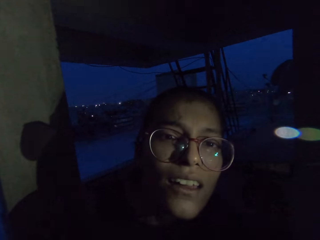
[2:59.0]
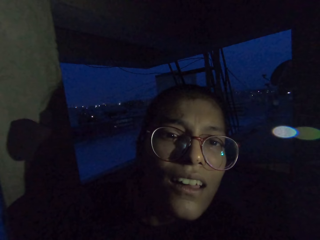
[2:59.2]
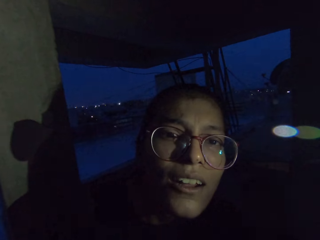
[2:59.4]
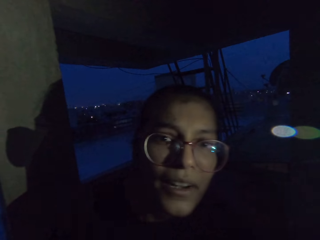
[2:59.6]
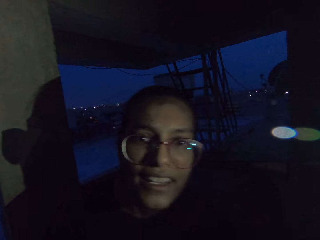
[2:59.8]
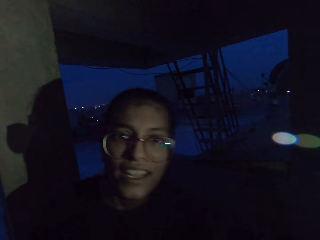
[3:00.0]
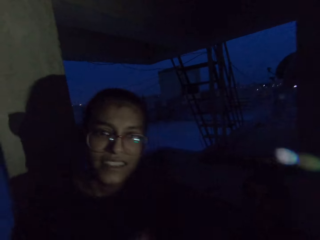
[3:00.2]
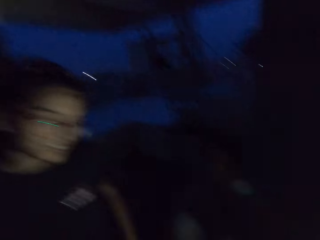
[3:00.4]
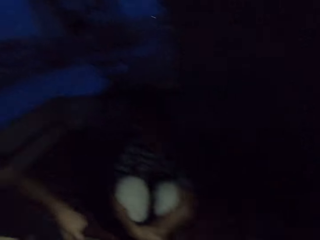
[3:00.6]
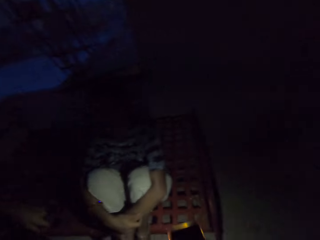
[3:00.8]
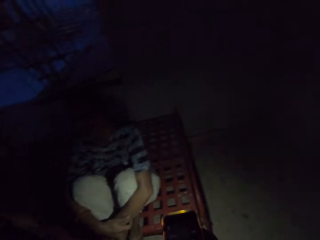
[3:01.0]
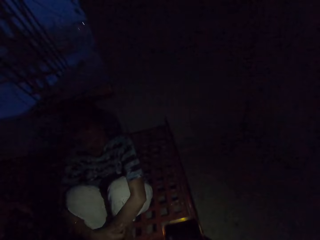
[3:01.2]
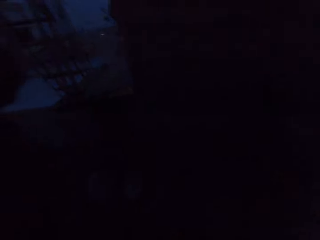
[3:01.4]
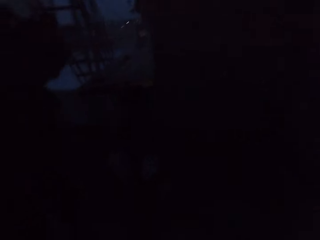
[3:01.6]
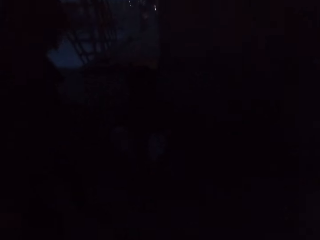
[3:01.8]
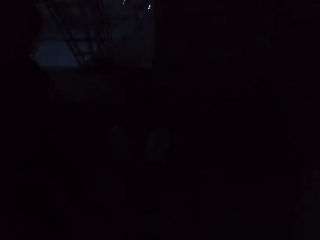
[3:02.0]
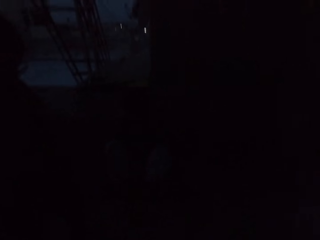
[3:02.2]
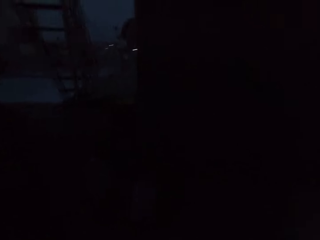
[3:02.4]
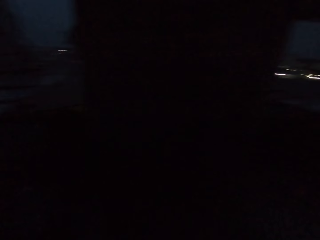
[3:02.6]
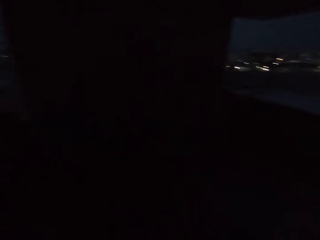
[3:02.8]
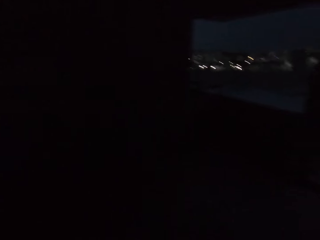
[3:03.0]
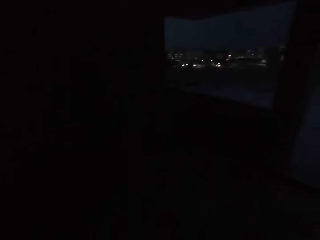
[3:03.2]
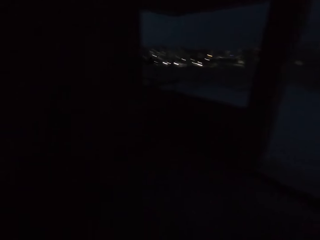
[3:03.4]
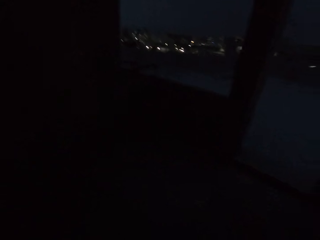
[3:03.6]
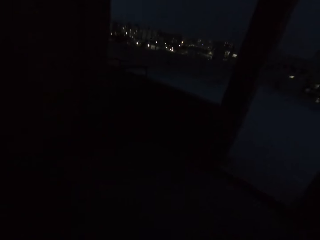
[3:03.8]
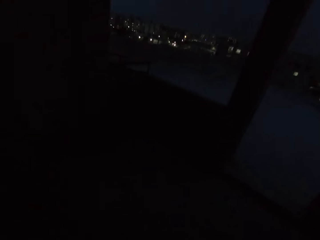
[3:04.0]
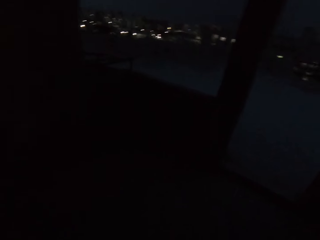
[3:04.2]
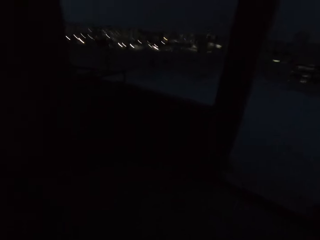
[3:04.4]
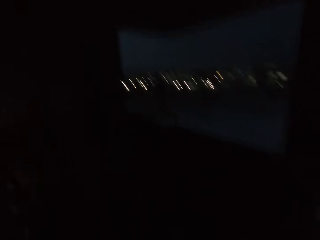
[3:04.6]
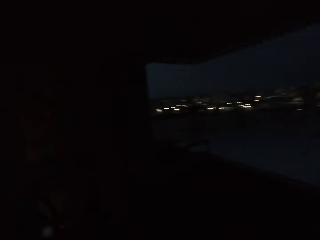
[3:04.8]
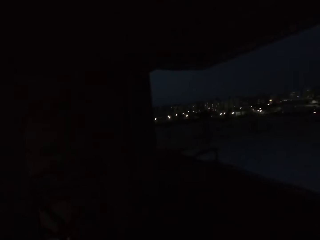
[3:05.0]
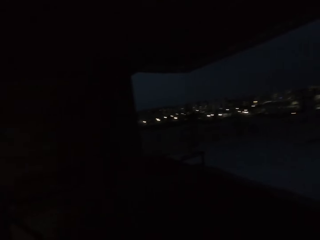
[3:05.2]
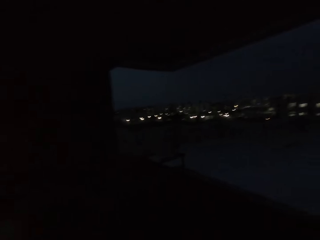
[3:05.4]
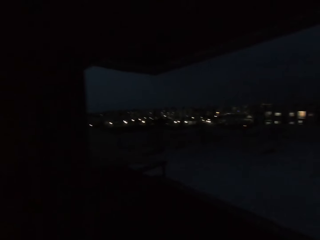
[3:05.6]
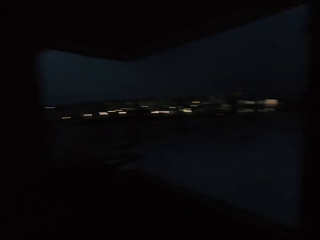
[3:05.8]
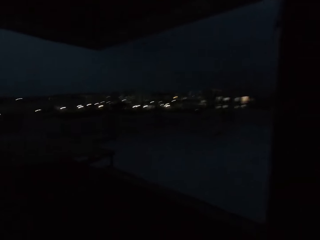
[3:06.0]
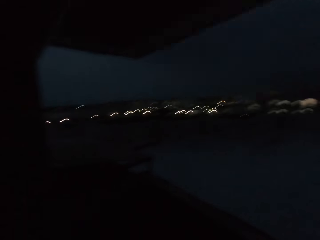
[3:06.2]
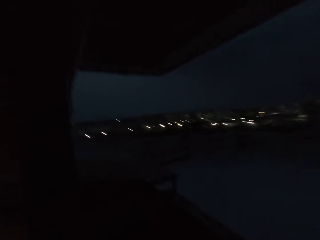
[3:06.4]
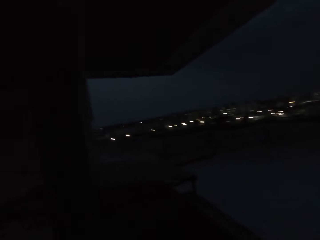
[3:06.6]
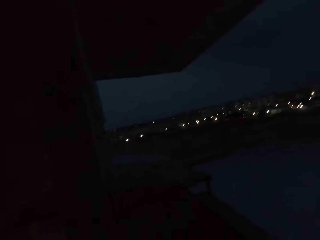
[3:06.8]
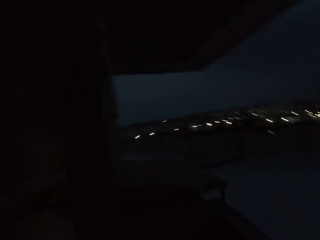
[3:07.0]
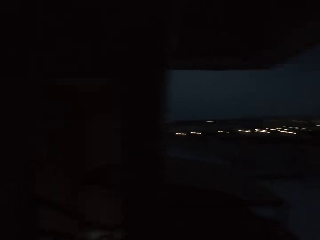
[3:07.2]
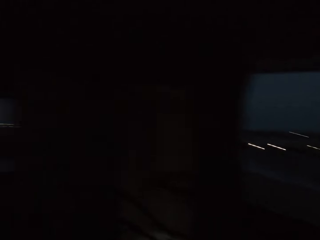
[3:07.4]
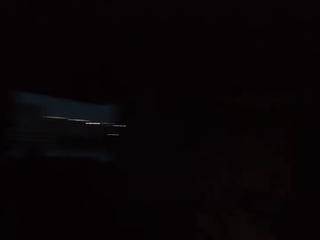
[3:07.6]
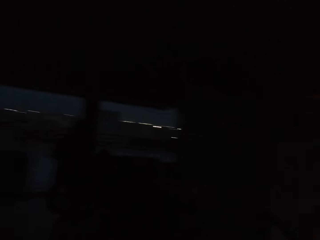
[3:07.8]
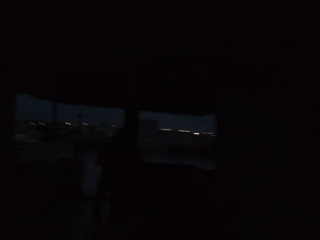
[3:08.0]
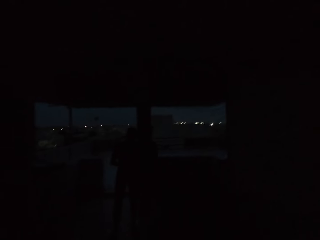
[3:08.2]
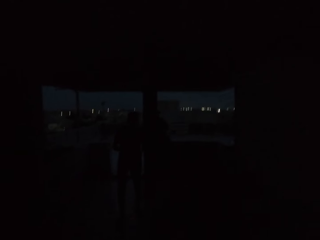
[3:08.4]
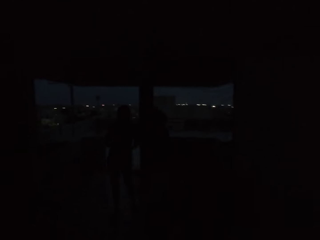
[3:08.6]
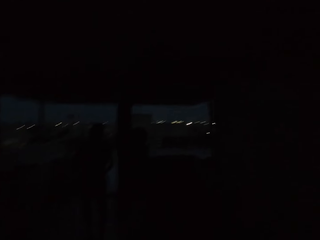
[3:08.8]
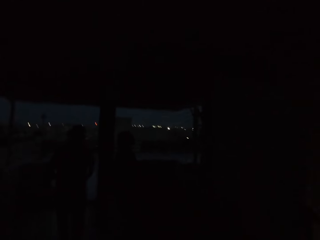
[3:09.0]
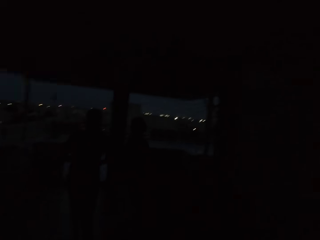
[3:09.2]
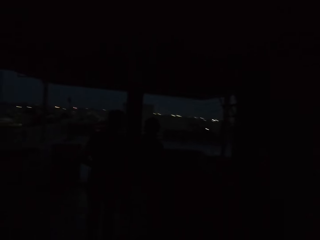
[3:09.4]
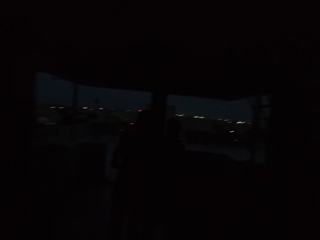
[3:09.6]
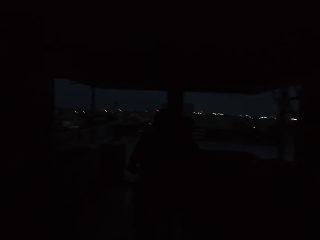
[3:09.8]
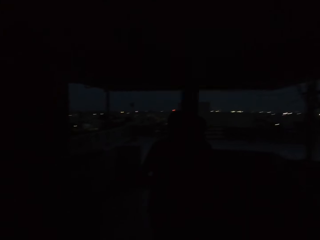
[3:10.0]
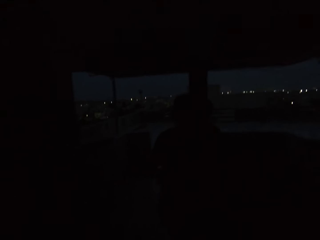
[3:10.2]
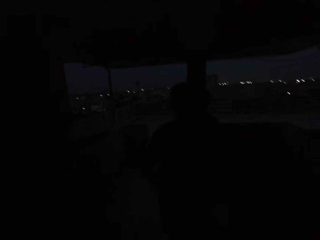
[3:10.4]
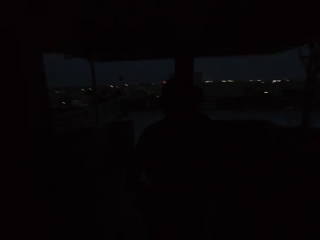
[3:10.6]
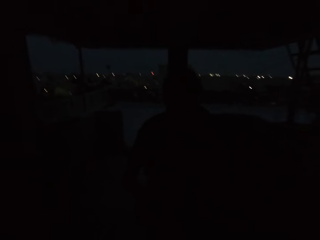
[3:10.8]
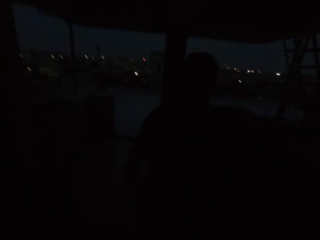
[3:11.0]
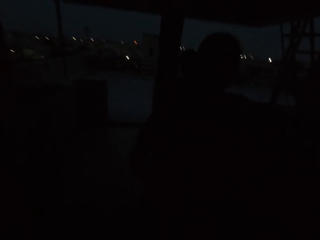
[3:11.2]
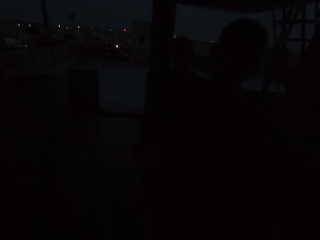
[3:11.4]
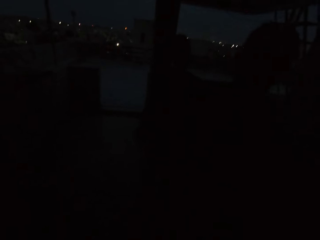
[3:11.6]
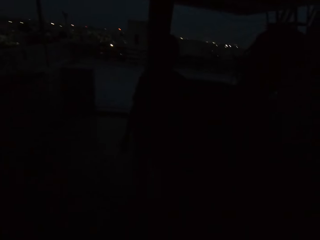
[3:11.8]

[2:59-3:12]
The person talks to the camera wearer and moves around. The camera wearer looks around. He operates the phone with his right hand. He turns off the phone flashlight with his right hand. He walks around.

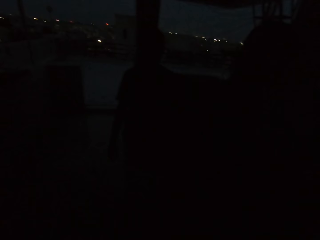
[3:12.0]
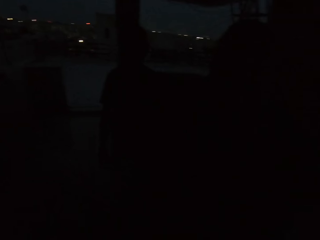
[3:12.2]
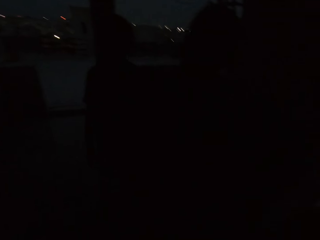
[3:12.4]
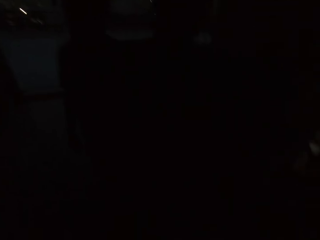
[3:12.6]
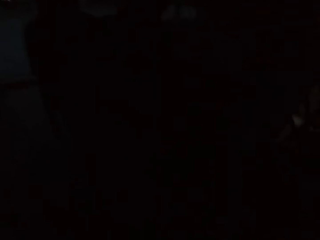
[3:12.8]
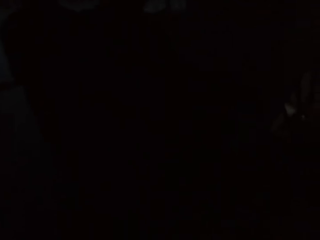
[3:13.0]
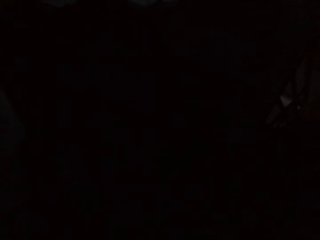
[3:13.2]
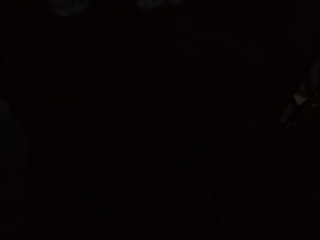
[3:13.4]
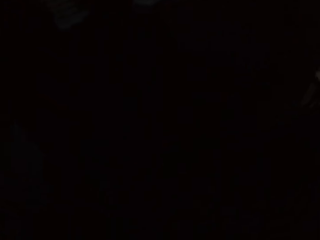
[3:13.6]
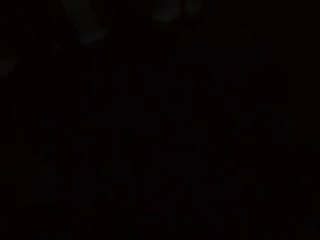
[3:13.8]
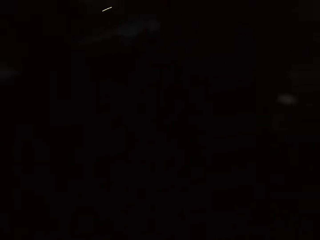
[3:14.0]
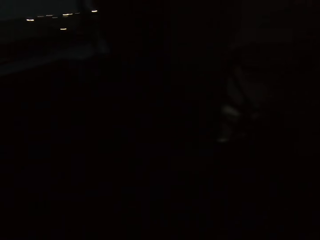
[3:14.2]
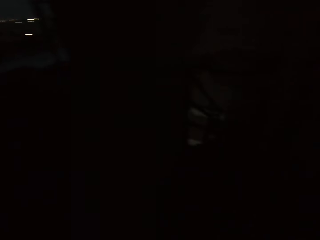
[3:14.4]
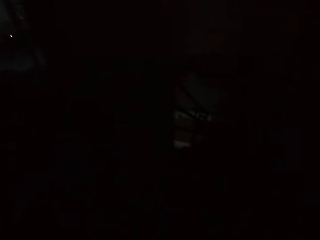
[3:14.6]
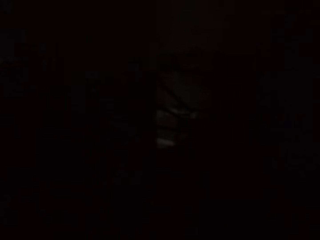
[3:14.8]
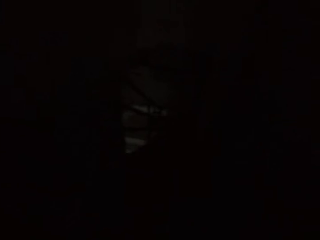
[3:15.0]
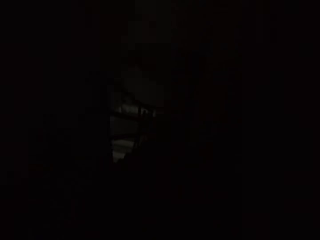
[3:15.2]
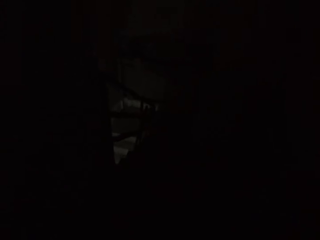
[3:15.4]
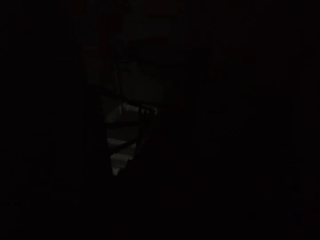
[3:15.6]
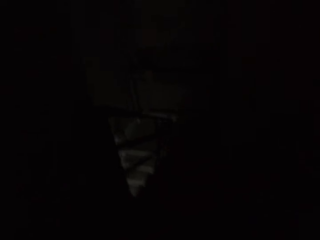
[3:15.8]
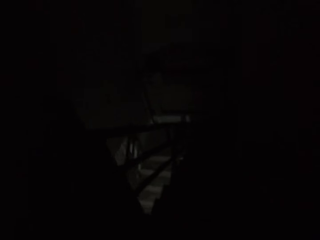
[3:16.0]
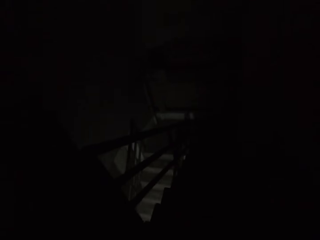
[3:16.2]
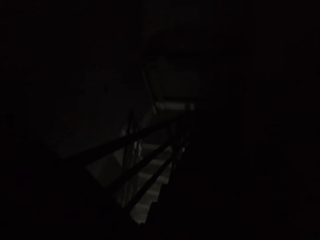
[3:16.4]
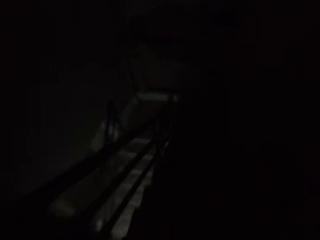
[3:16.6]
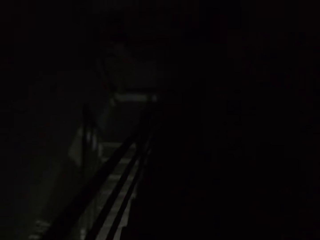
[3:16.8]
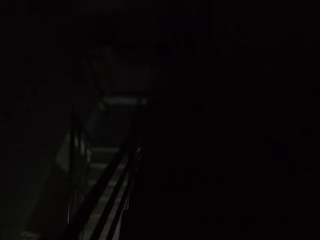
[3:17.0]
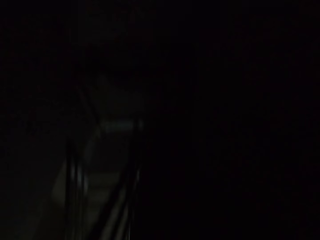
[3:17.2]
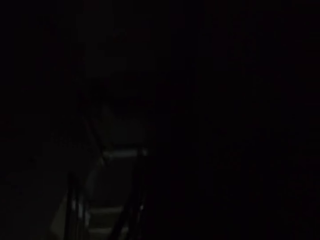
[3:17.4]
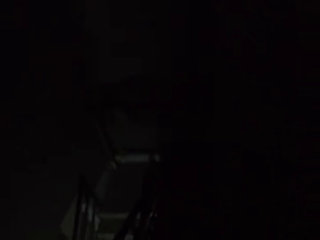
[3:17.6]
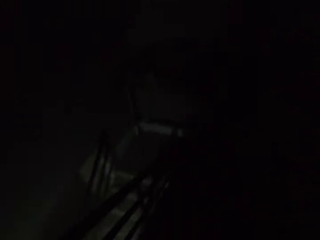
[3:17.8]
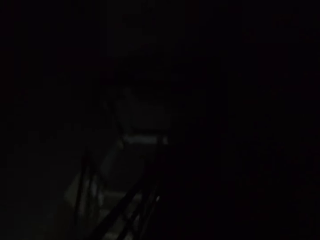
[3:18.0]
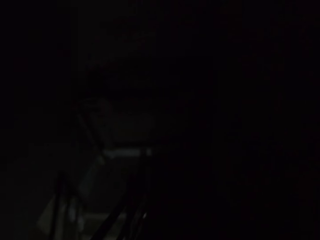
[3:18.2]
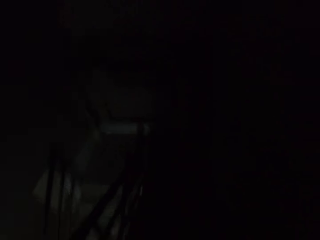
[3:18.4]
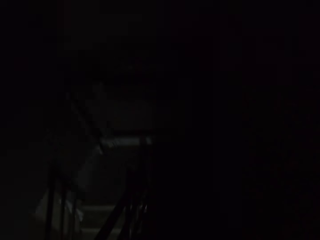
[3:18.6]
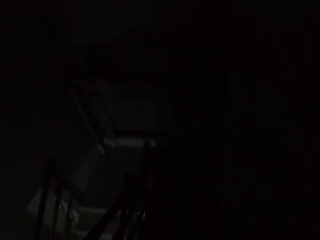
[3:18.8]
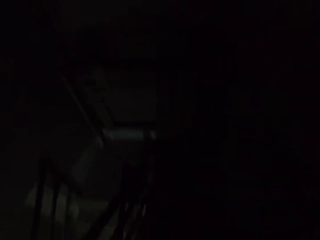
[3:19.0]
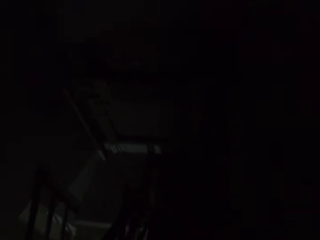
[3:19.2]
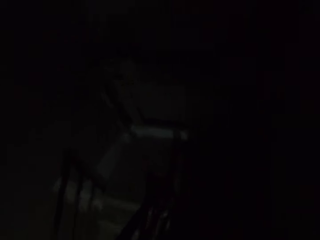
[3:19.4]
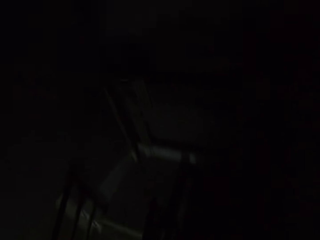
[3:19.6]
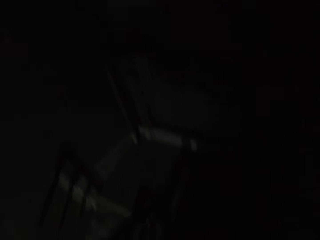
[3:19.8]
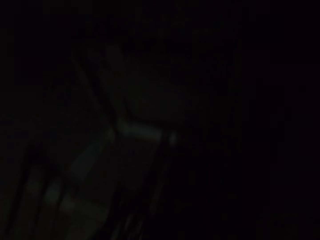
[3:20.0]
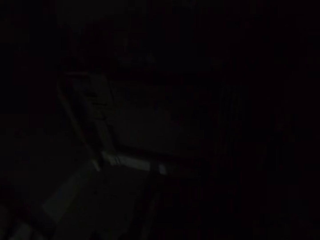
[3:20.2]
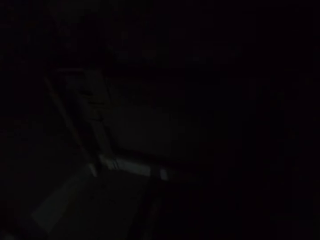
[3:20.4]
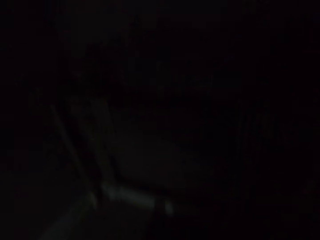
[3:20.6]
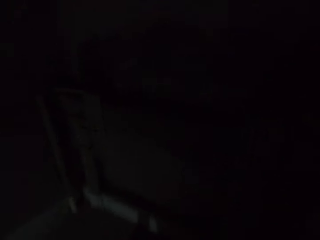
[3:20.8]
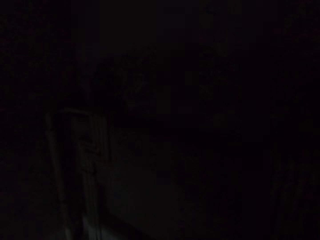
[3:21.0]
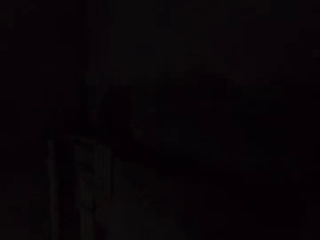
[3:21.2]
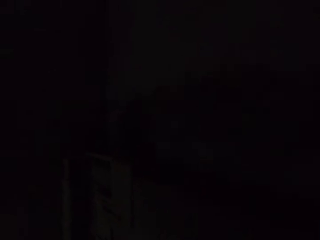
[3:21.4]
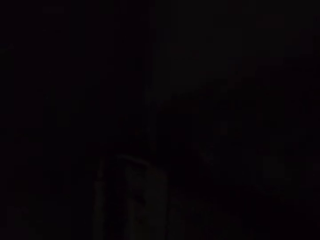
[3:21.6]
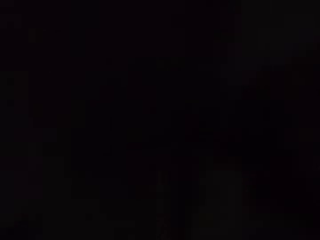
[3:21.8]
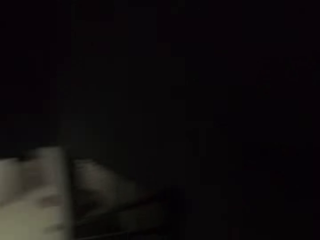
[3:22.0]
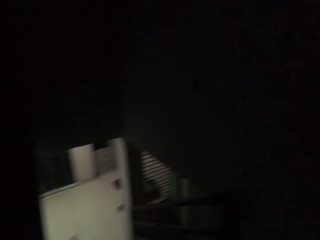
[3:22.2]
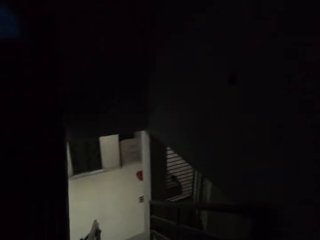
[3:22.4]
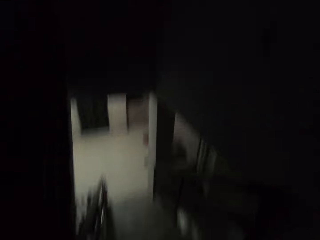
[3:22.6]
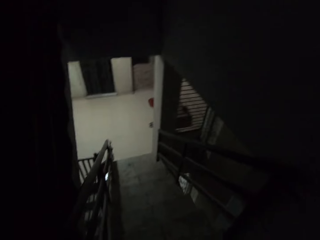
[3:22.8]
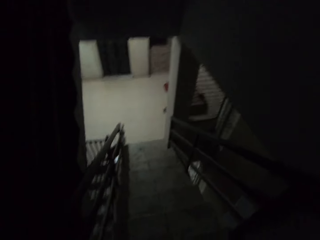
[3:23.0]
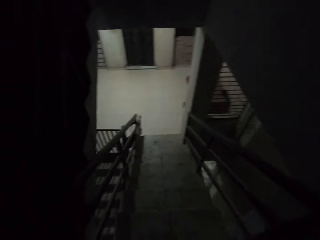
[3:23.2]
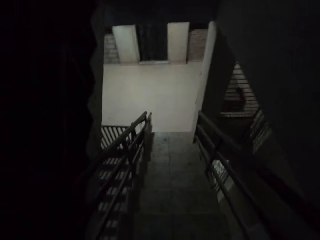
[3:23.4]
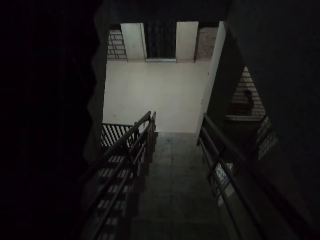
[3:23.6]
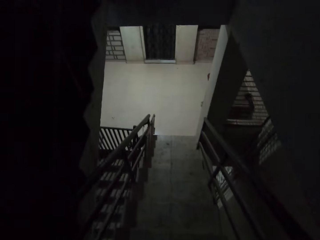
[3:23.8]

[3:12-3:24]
The camera wearer converses with the girl. They walk down some stairs.
